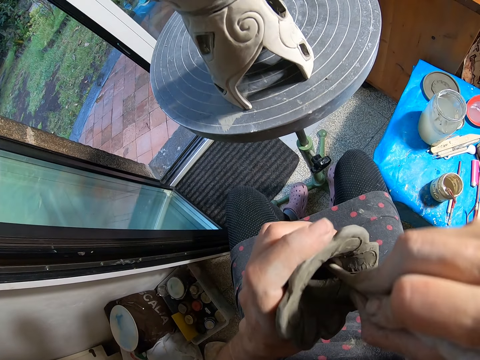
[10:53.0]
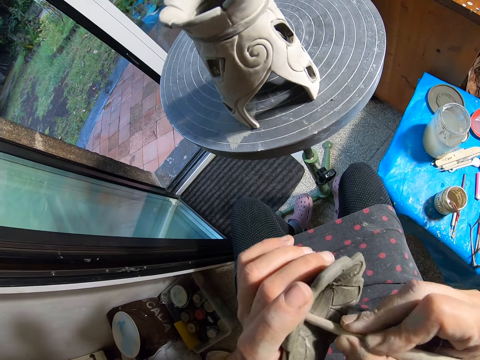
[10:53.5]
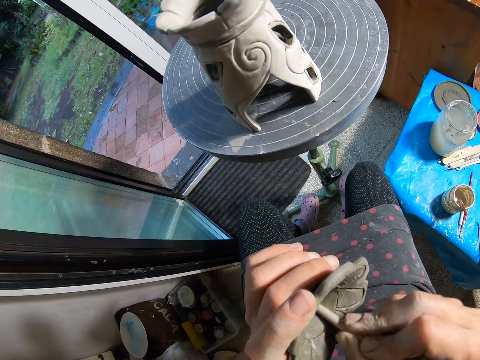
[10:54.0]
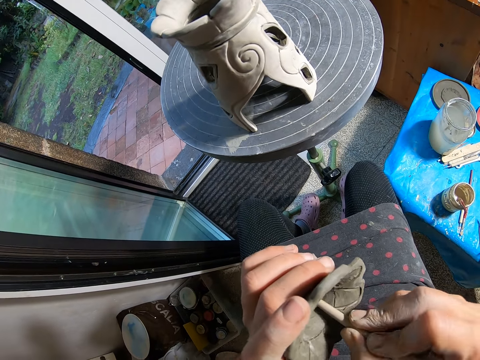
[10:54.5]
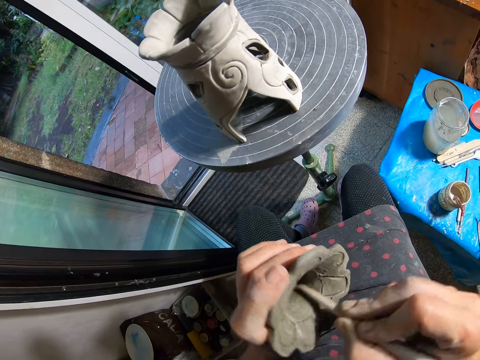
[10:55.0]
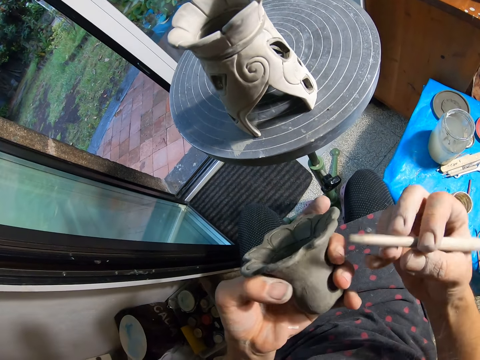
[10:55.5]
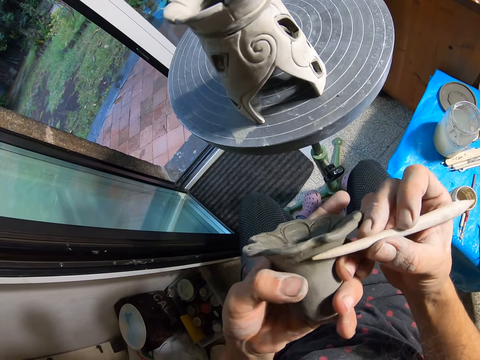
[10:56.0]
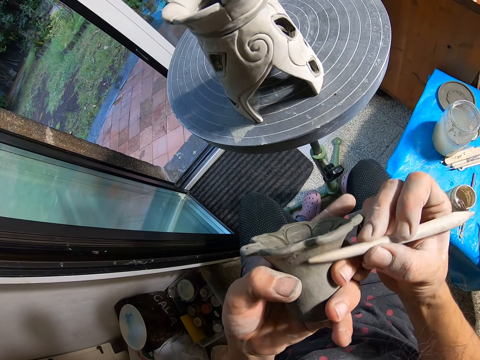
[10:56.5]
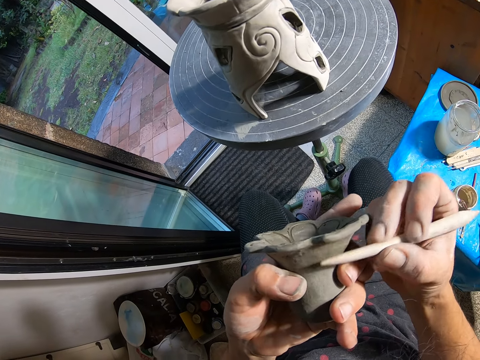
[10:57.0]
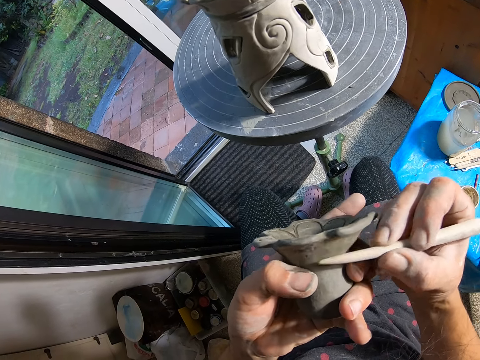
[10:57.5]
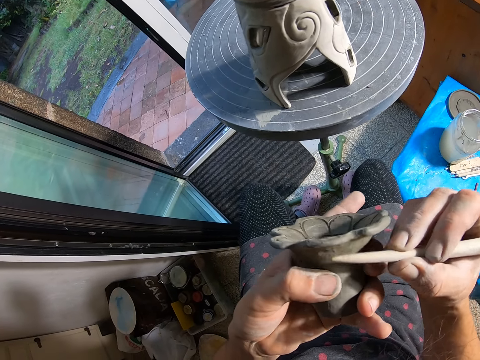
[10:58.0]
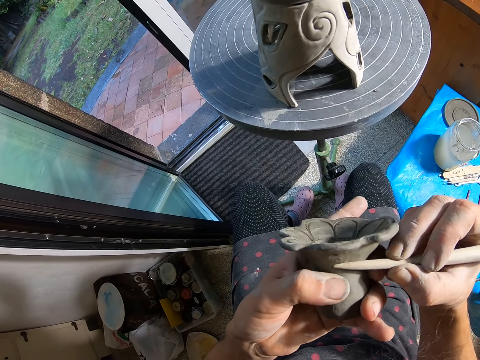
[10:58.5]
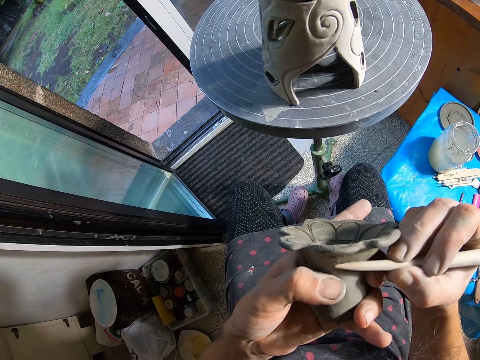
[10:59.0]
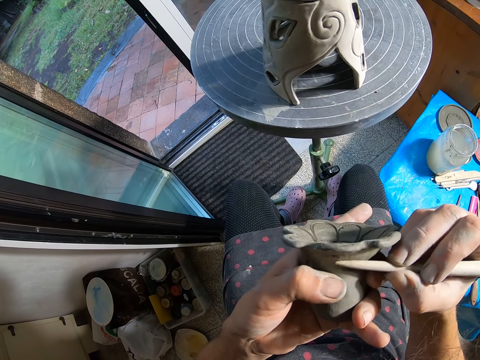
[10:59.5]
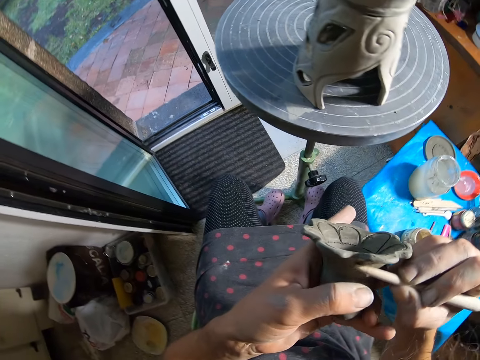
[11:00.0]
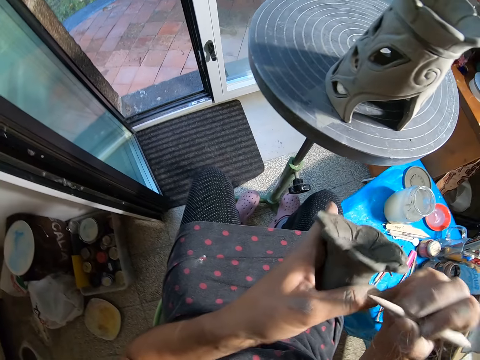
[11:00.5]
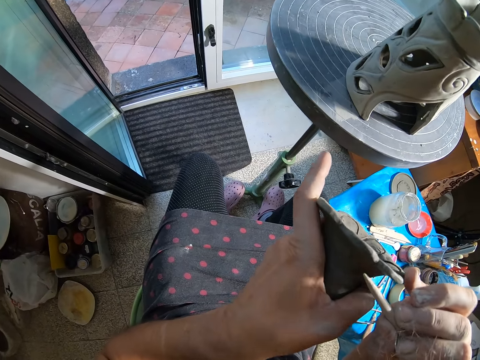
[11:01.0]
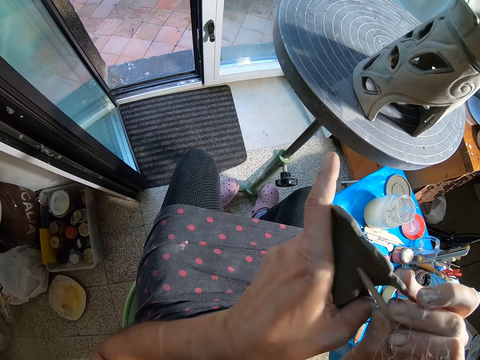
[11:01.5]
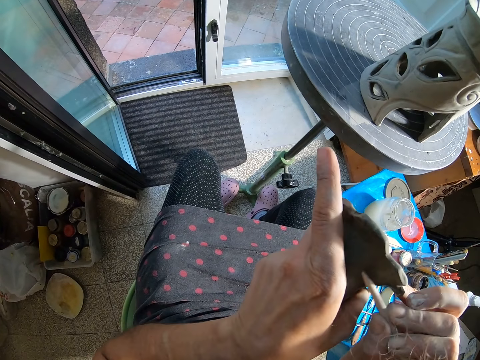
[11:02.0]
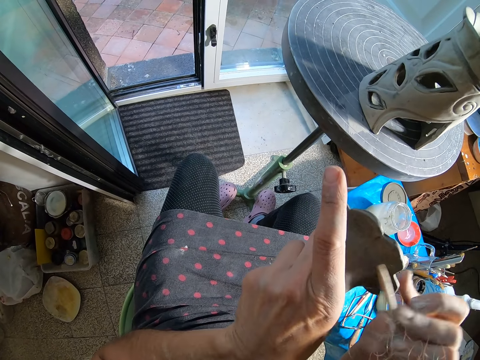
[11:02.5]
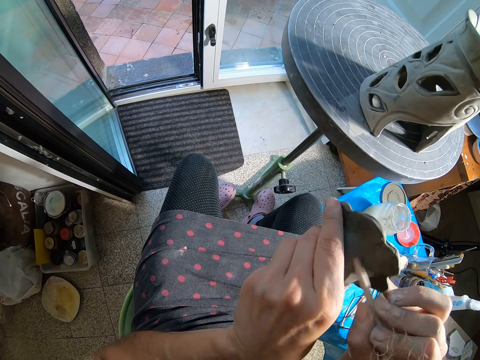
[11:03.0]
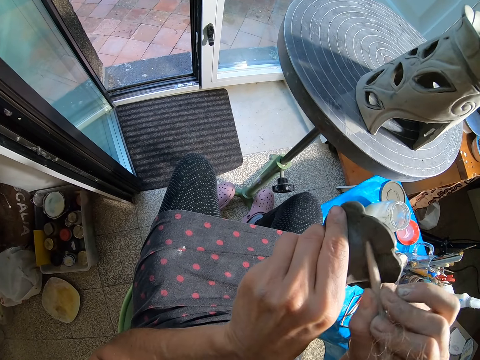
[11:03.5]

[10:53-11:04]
The camera wearer rubs the clay mold with a pencil. He adjusts the clay vase in his left hand. He scrapes the clay vase with the stick in his right hand.

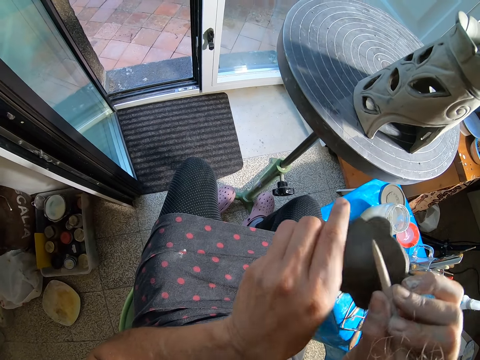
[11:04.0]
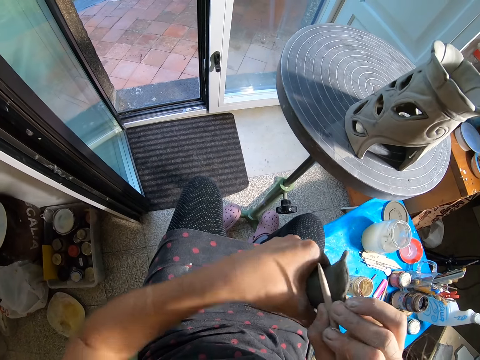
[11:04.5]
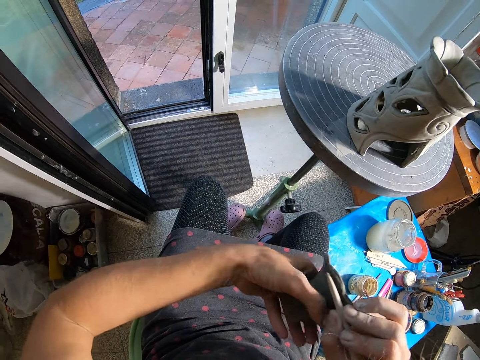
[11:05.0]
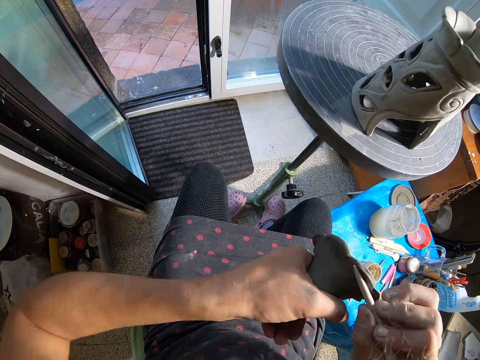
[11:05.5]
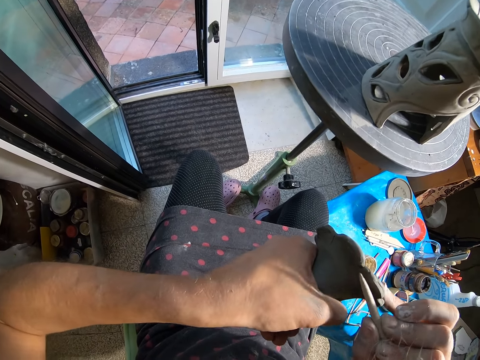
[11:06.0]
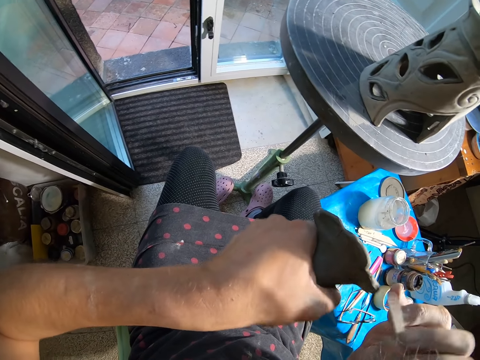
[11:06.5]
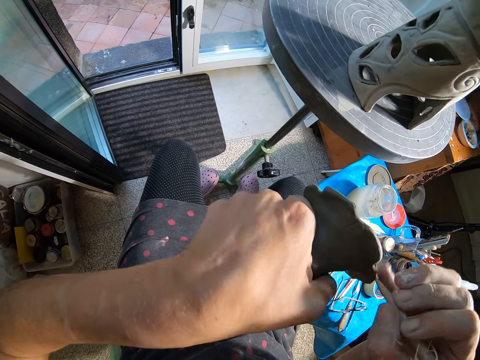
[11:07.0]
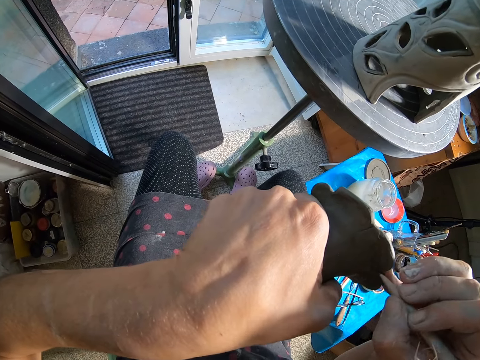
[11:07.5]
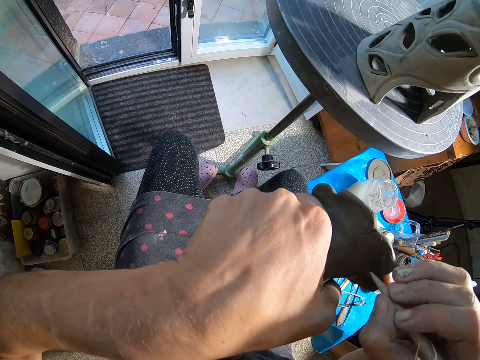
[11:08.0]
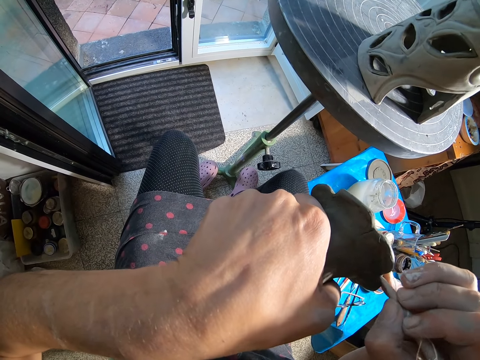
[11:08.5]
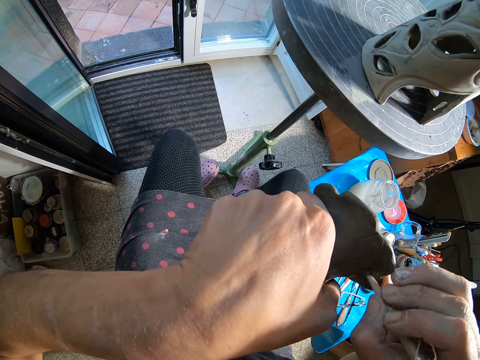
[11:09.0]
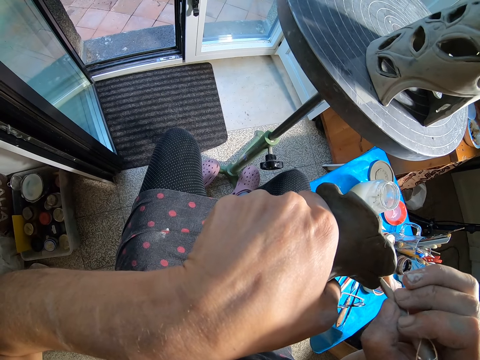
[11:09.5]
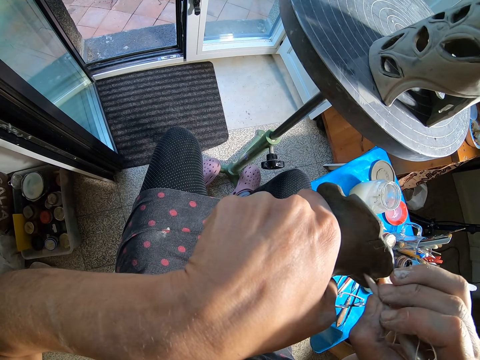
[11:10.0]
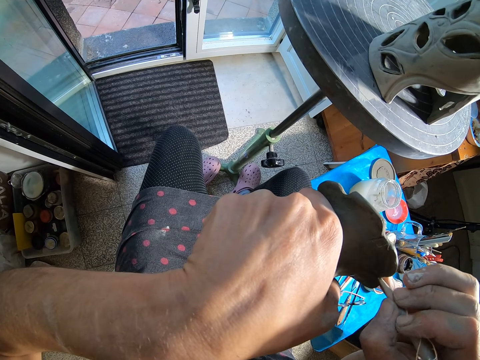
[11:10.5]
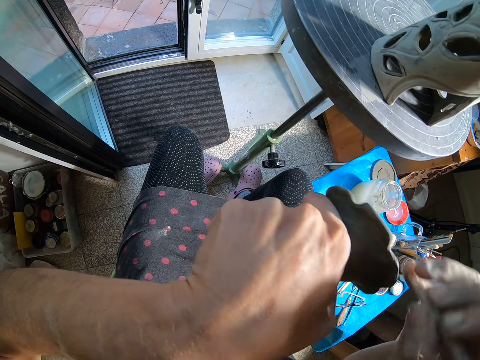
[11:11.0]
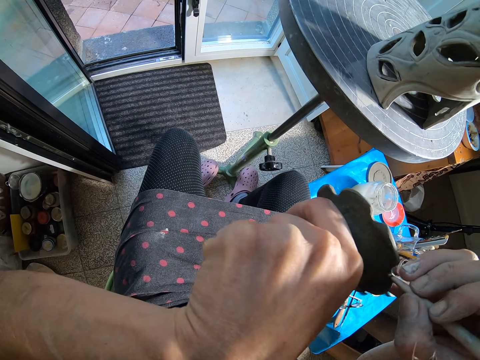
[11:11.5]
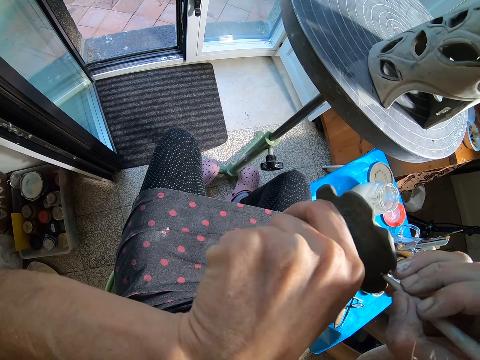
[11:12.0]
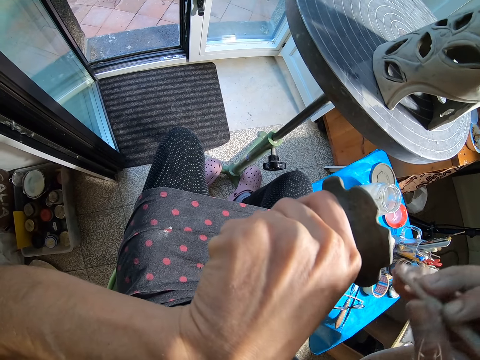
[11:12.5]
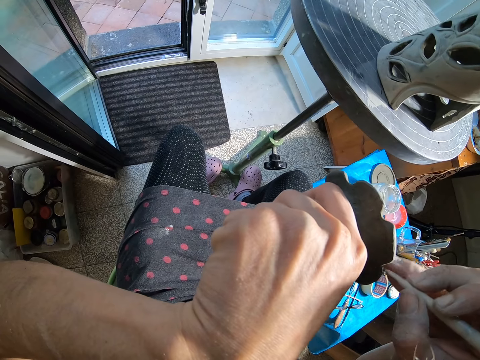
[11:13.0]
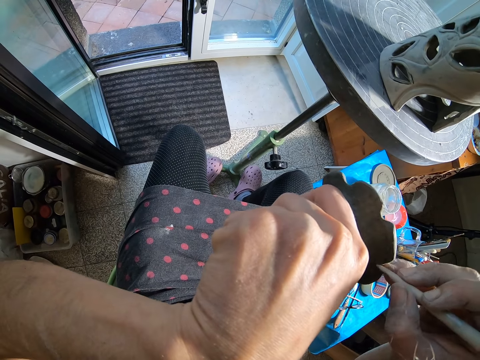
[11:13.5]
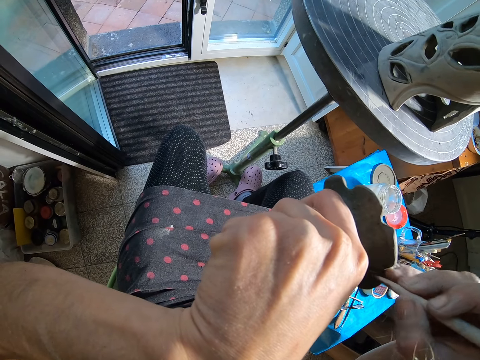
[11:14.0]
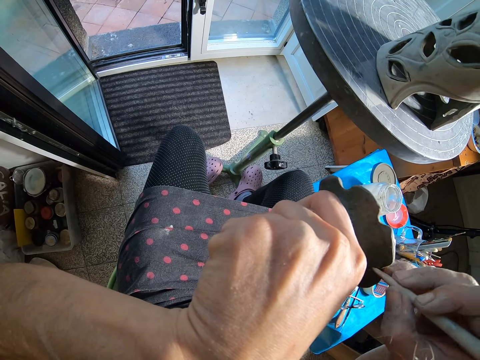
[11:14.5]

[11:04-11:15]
The camera wearer carves marks on the clay vase with the stick in his right hand.

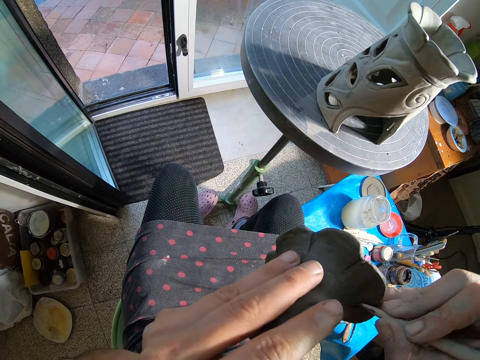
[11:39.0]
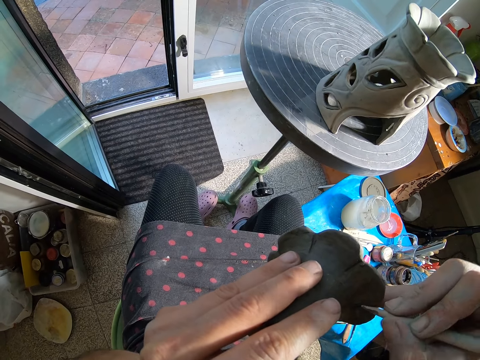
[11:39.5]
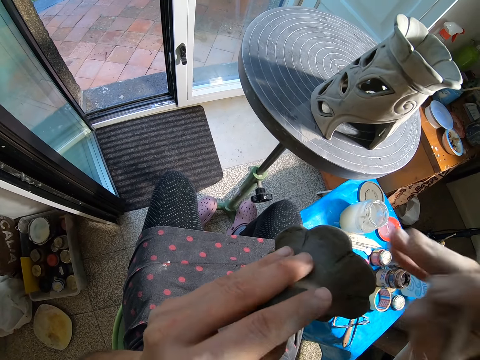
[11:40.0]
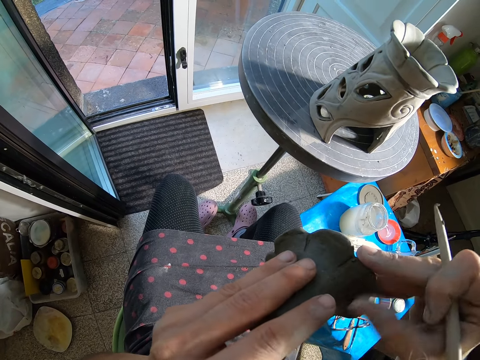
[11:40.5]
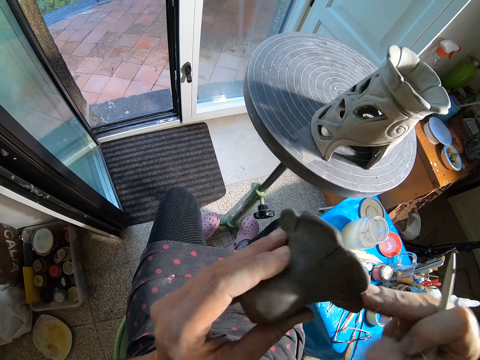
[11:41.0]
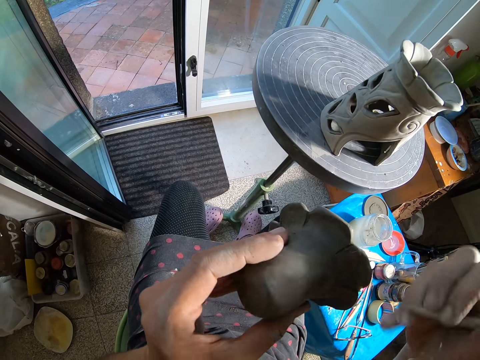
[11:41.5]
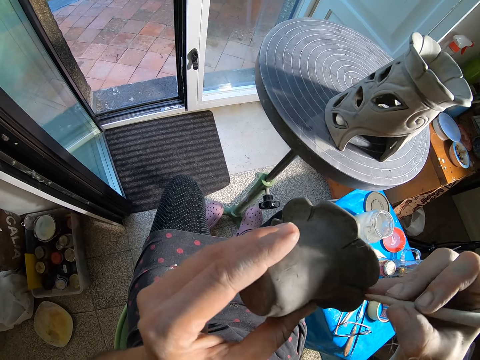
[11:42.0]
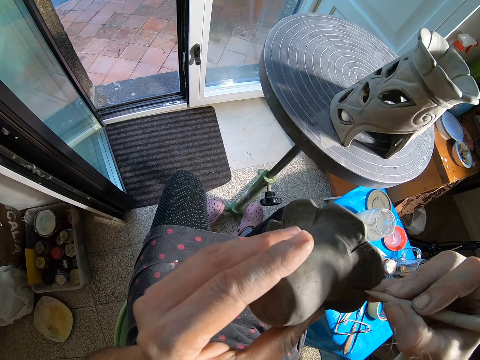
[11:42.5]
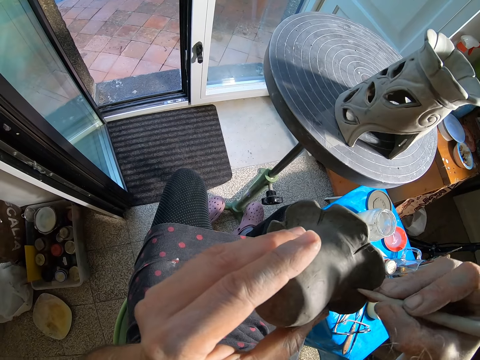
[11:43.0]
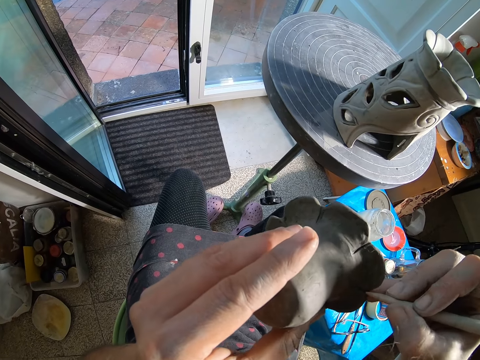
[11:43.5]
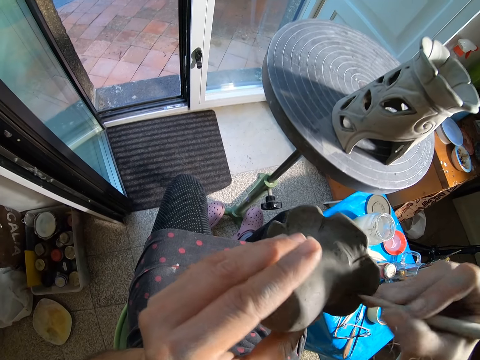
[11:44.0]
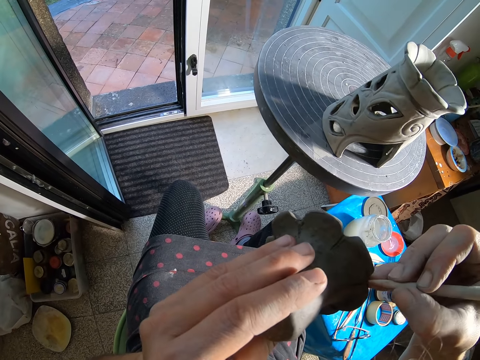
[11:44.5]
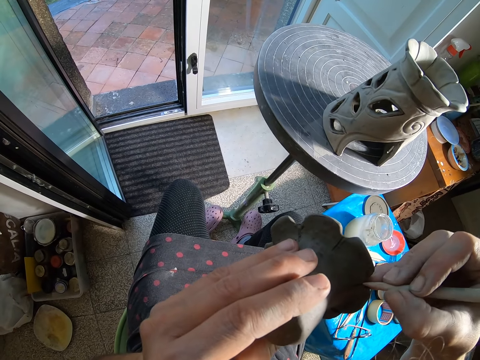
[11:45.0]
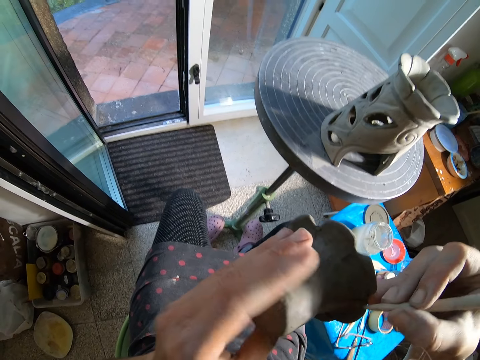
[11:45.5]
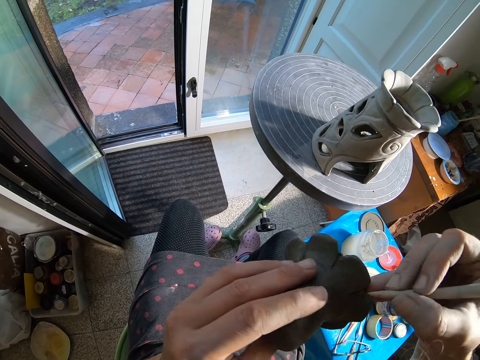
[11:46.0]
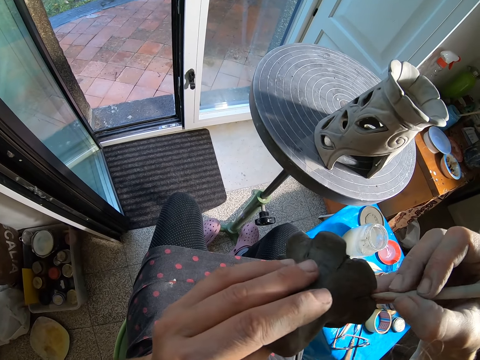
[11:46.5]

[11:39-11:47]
The camera wearer cleans the clay vase with his right hand. He carves marks on the clay vase with the stick in his right hand.
